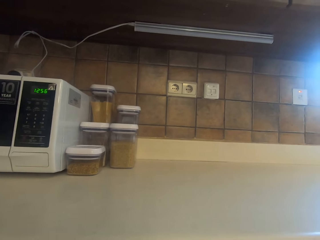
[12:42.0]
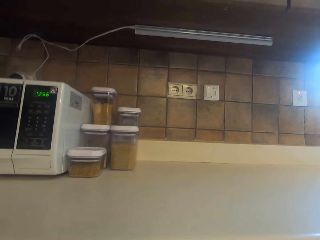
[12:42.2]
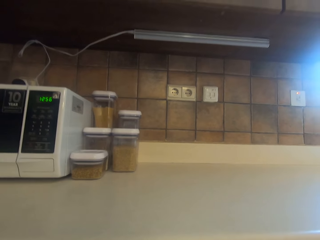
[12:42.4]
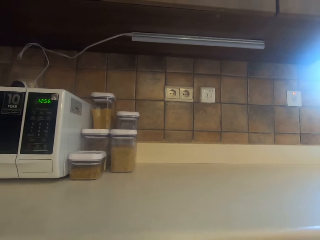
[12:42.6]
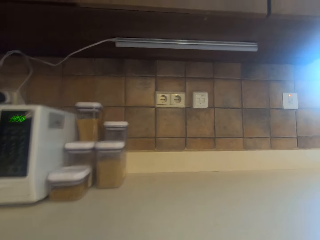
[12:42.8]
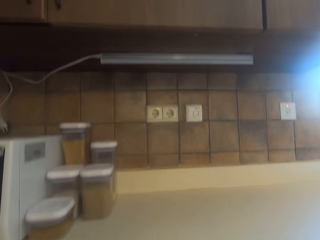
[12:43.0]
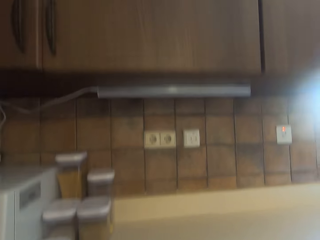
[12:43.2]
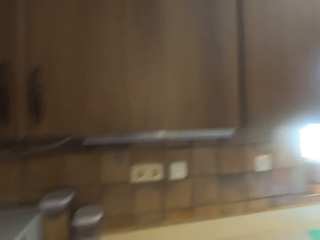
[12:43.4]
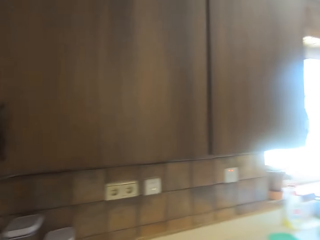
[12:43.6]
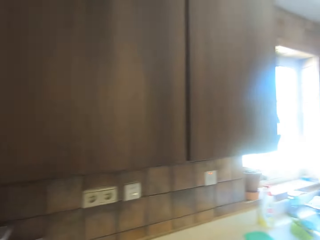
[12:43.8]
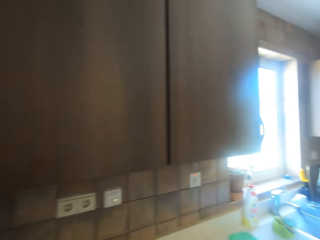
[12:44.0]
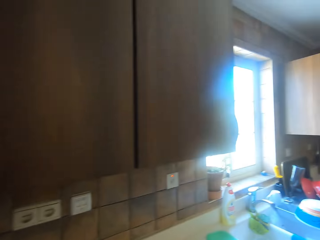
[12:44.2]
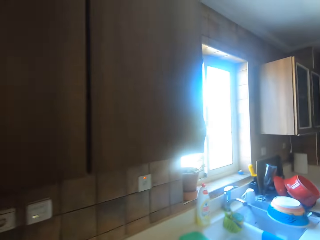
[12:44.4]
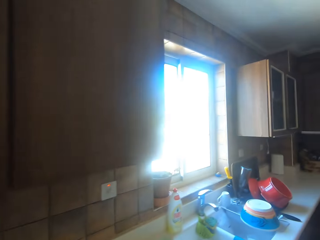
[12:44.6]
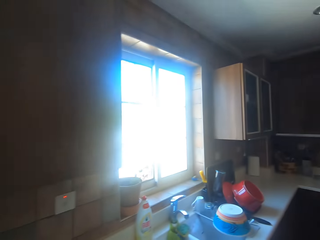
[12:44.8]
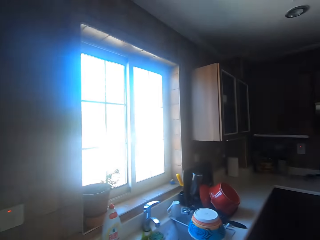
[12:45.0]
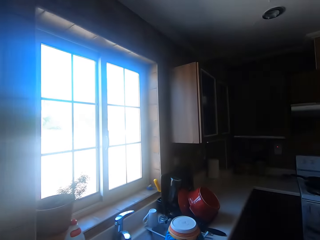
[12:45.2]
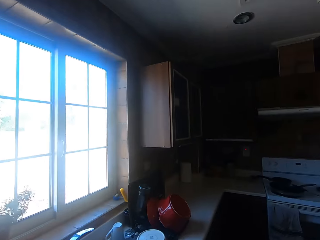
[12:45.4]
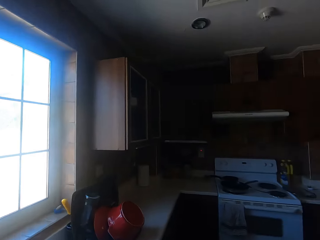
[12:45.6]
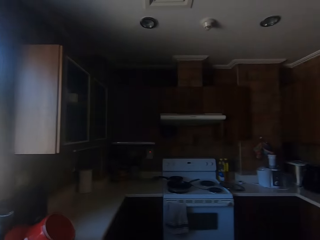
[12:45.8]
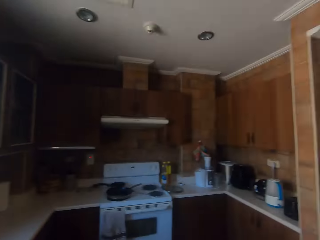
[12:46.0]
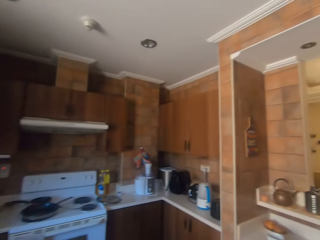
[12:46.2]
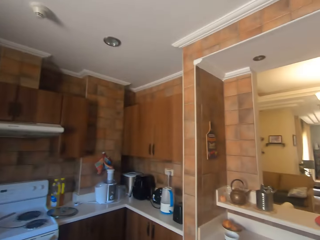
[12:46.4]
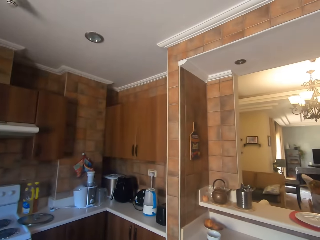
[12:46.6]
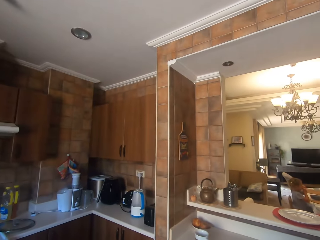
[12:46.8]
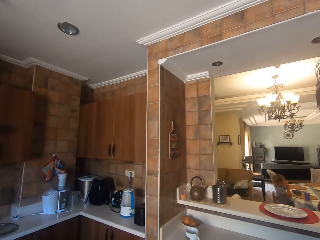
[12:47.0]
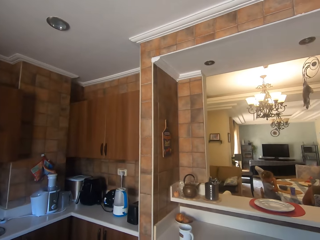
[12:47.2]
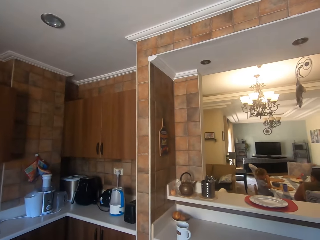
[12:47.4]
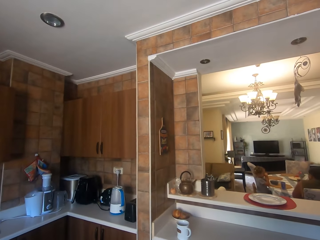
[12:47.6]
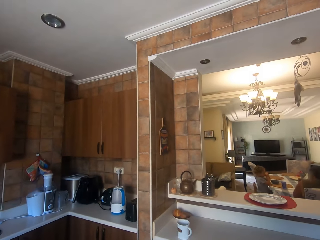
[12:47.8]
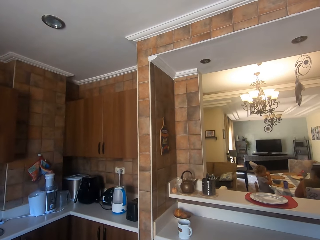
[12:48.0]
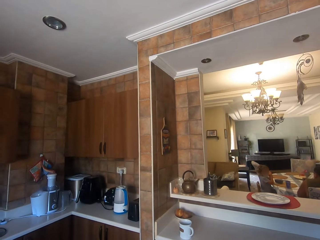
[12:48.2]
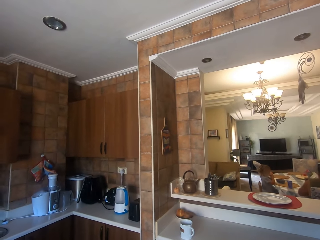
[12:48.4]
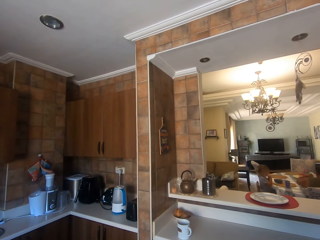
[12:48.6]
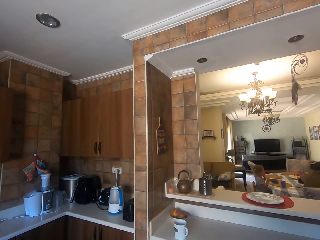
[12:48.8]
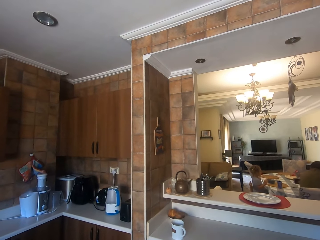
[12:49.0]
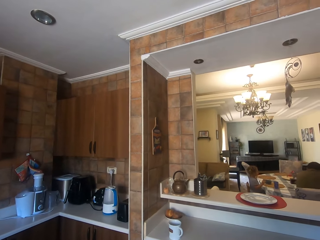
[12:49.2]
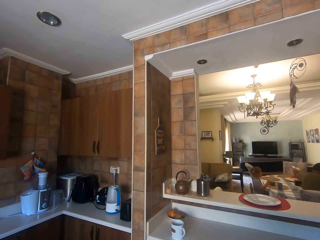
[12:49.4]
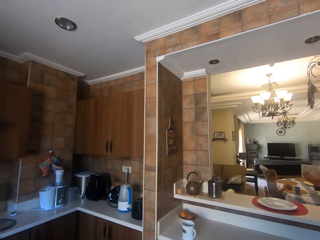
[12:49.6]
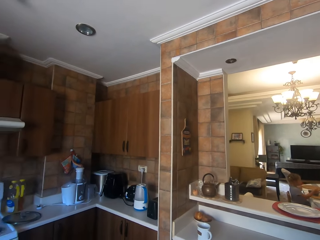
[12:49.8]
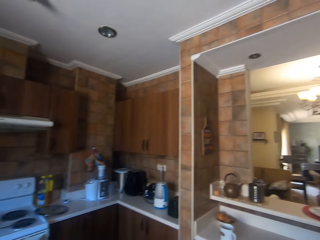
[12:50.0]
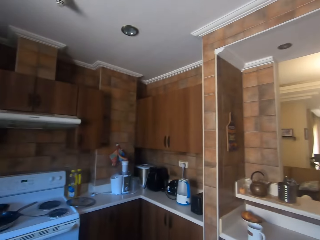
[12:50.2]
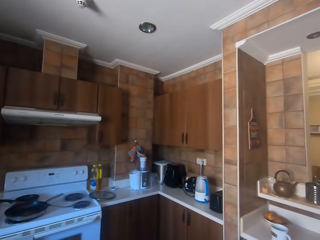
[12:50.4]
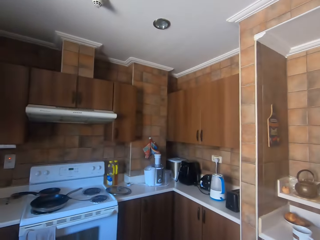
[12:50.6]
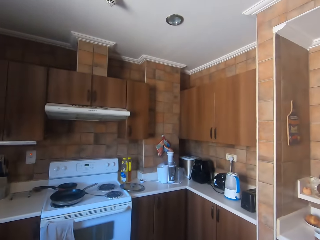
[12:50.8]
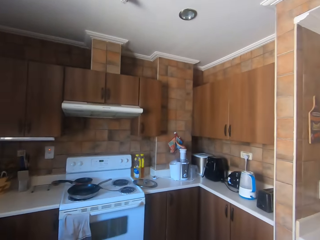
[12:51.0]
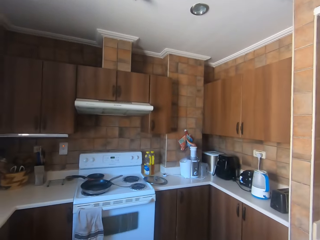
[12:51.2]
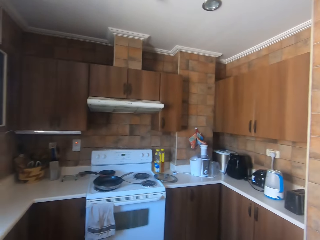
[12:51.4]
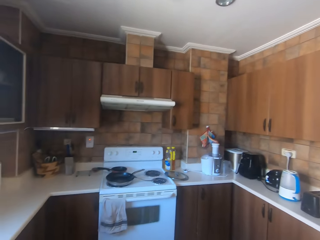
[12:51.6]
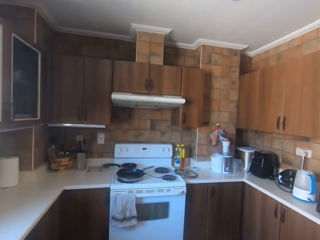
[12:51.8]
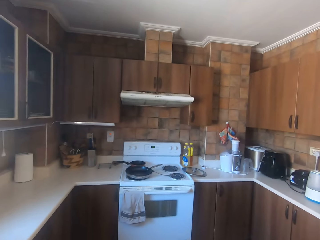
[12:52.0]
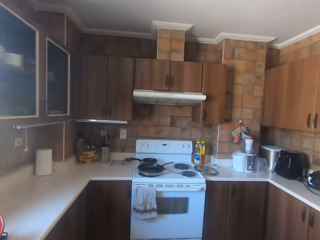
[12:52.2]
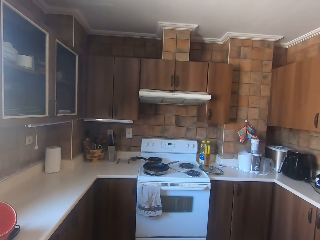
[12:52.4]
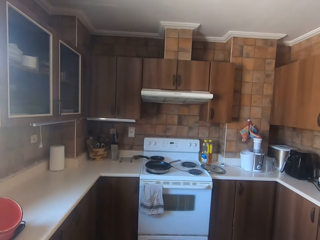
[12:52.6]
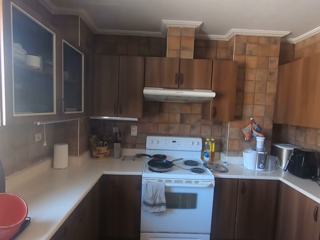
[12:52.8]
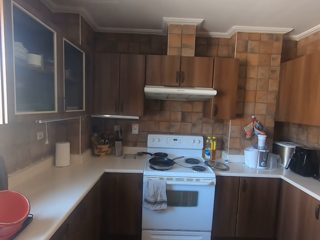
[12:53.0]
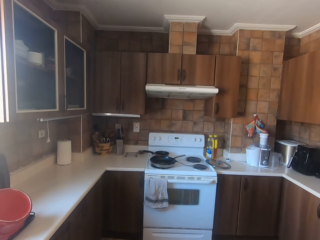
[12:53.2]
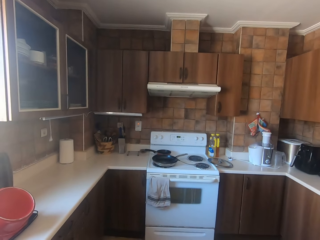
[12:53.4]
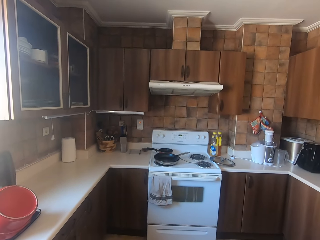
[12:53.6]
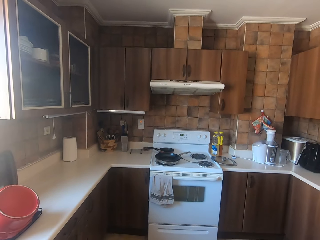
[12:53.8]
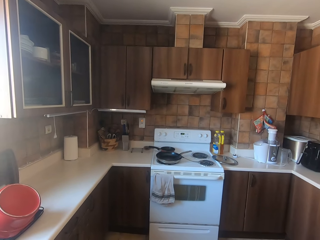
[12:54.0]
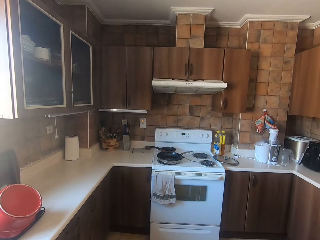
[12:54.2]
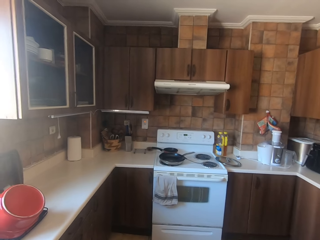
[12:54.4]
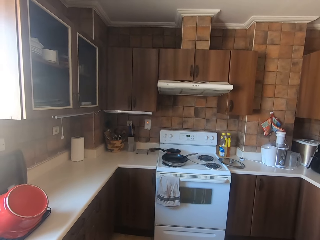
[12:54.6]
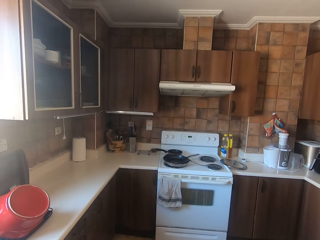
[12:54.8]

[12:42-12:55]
The camera wearer looks around, walks around, and turns around. A girl touches her face. The camera wearer looks around. A man sits on a dining chair. The man stretches his hand. The girl moves her hands around. The man pulls a serviette from the serviette holder. The camera wearer walks around and looks around.

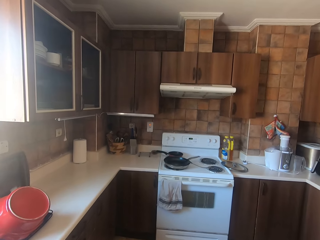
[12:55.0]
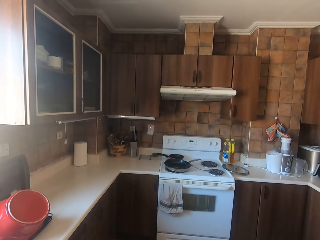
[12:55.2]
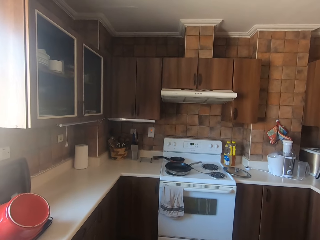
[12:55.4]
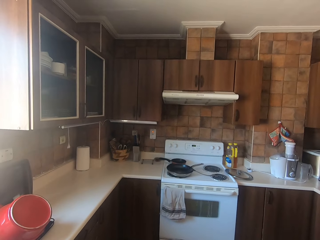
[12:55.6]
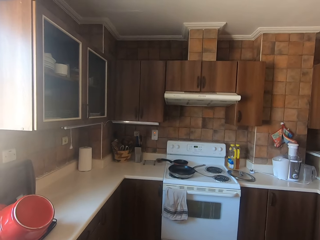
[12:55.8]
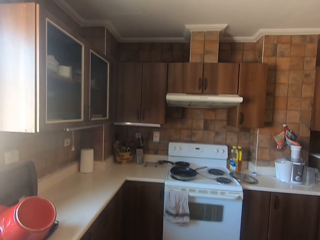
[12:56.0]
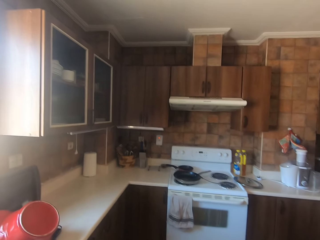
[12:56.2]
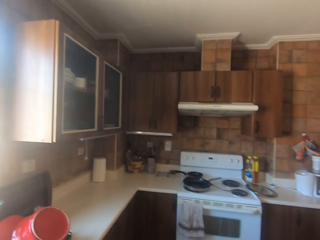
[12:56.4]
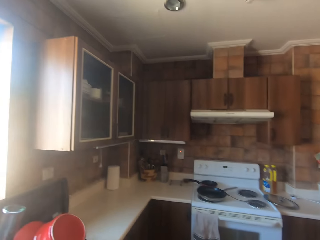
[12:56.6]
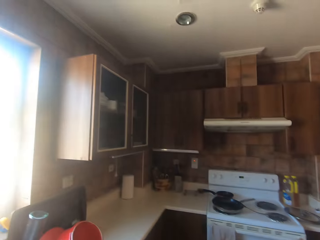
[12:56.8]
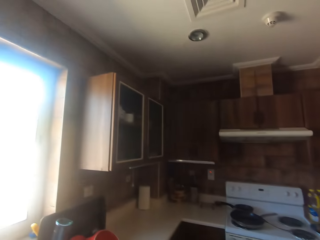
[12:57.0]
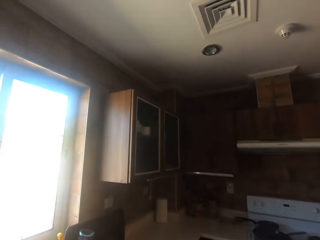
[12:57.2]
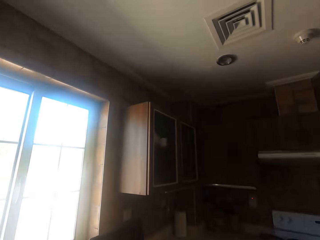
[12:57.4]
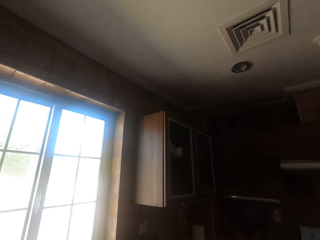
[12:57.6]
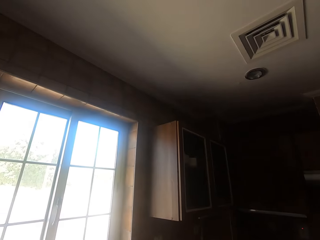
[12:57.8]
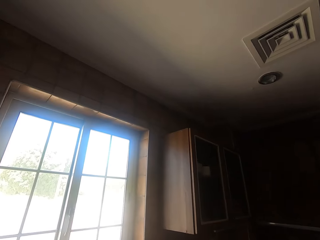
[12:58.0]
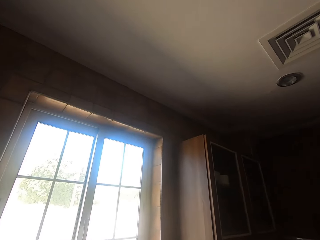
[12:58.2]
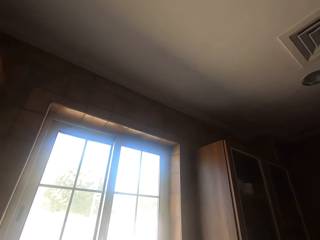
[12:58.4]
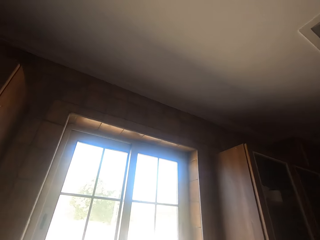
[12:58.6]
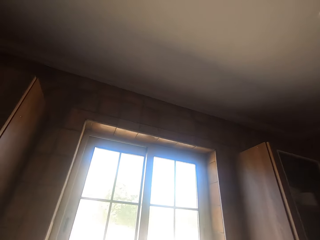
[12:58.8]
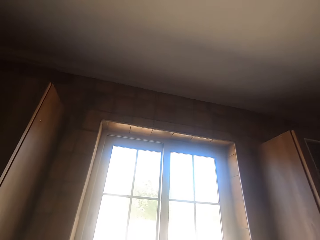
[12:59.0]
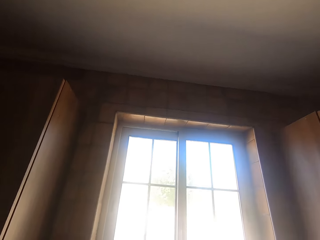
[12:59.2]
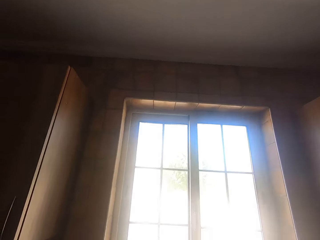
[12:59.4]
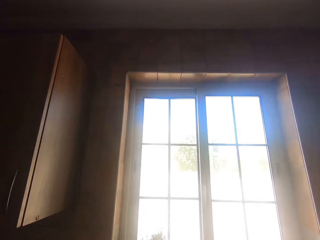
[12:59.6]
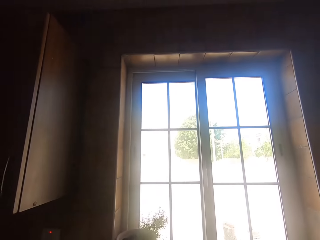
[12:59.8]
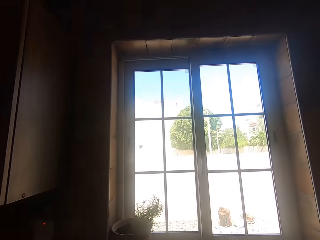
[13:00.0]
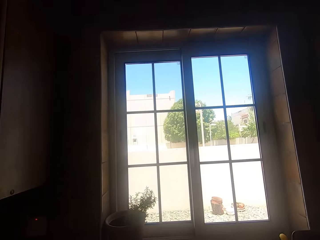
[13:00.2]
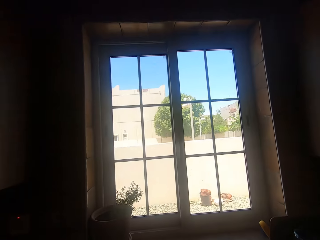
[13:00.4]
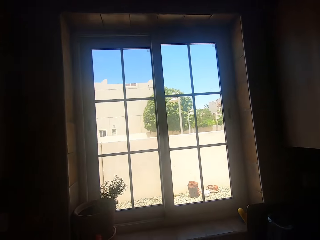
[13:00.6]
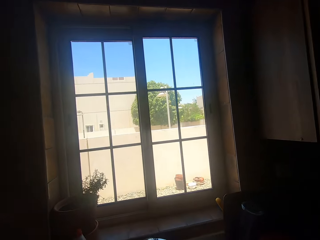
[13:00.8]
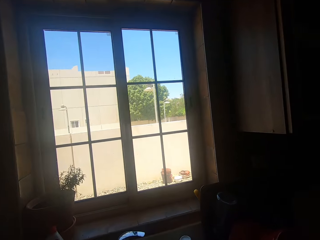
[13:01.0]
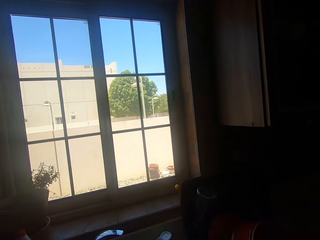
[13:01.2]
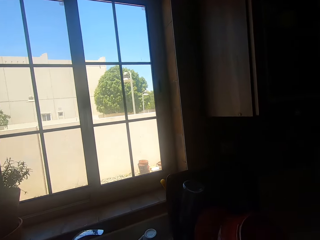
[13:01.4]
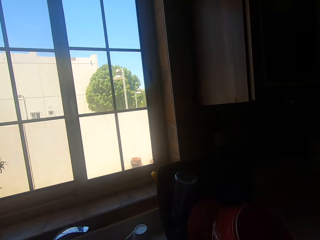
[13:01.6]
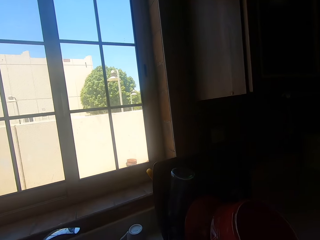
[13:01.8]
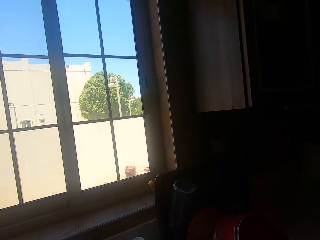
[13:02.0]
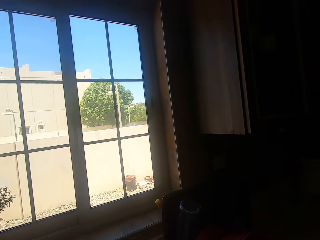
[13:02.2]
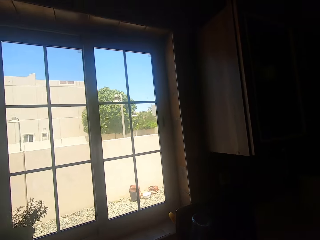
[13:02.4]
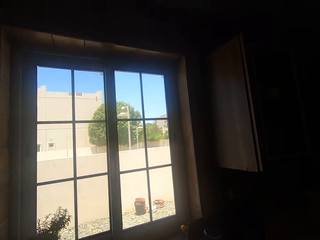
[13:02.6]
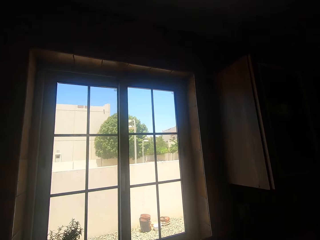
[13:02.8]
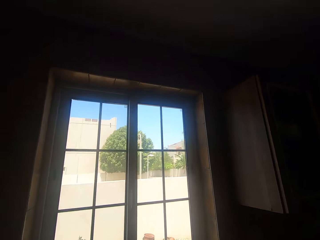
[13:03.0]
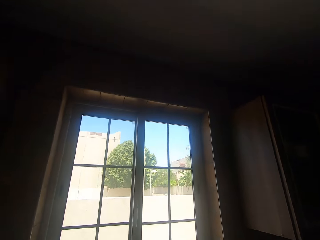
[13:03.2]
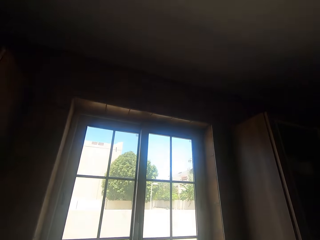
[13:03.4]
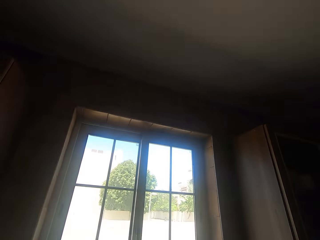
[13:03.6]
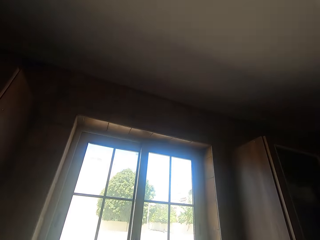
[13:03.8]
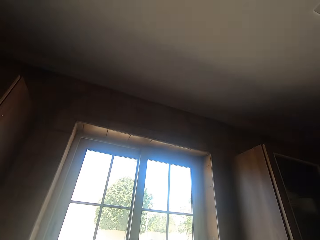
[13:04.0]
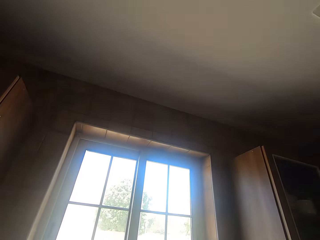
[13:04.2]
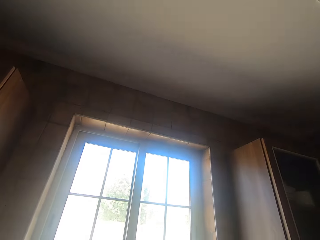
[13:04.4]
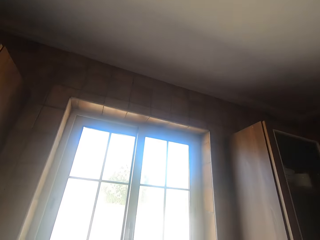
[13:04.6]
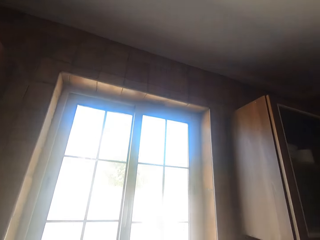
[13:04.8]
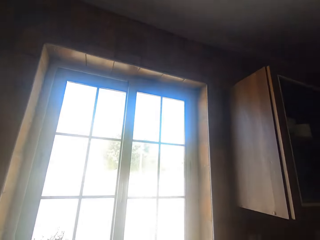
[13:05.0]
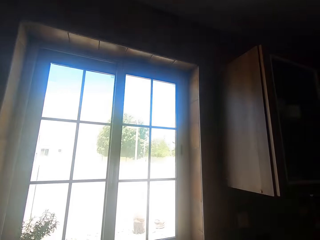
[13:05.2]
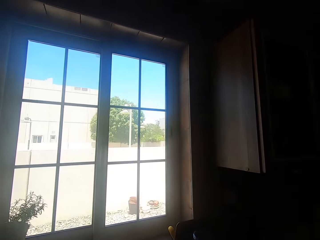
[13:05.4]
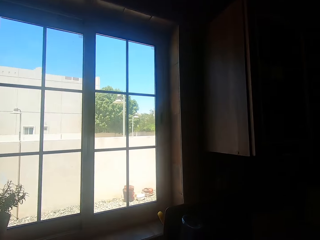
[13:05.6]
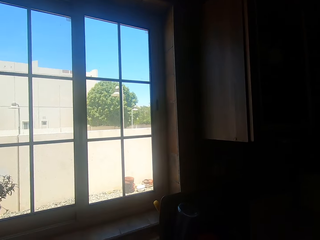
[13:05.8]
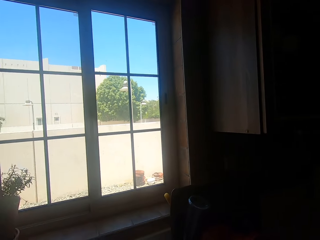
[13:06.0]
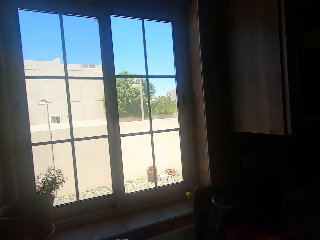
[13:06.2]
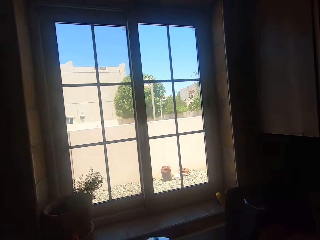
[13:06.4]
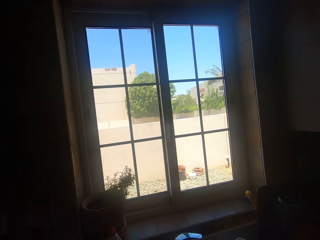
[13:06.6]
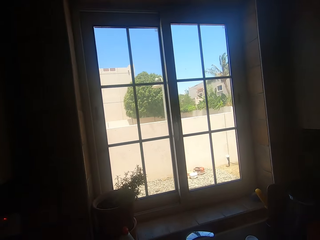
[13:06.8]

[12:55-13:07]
The camera wearer looks around, walks around, and turns around. They look around. They do something.
